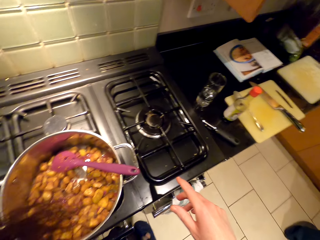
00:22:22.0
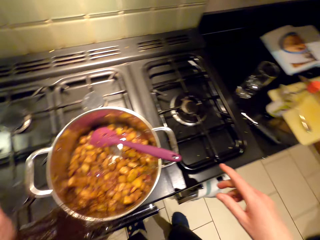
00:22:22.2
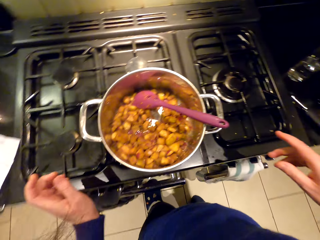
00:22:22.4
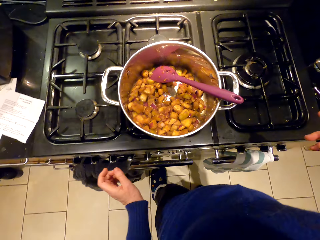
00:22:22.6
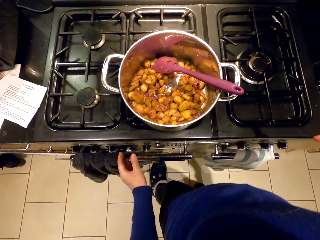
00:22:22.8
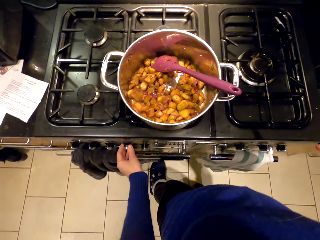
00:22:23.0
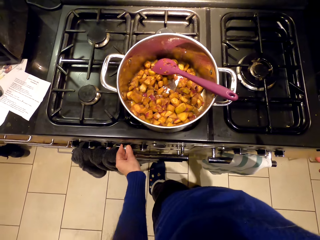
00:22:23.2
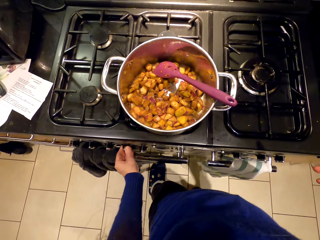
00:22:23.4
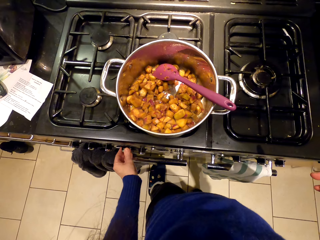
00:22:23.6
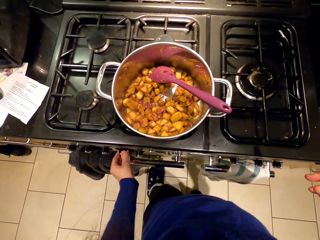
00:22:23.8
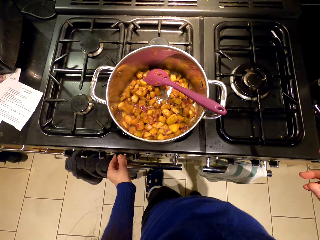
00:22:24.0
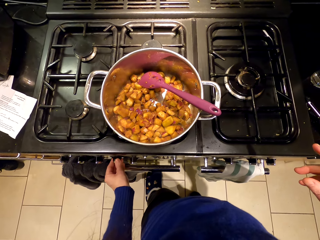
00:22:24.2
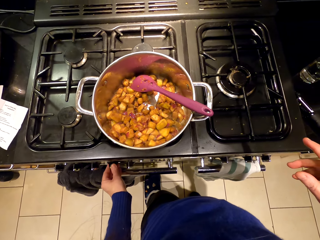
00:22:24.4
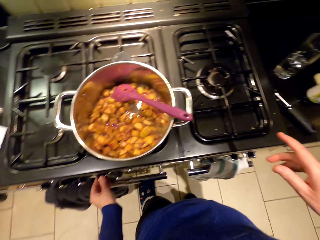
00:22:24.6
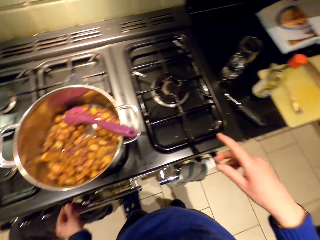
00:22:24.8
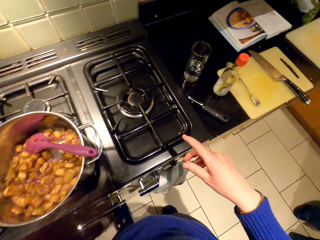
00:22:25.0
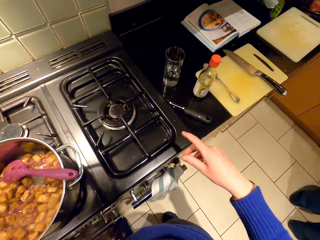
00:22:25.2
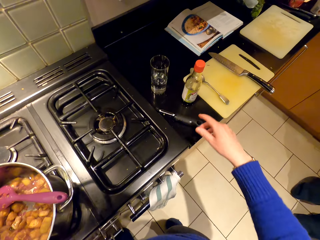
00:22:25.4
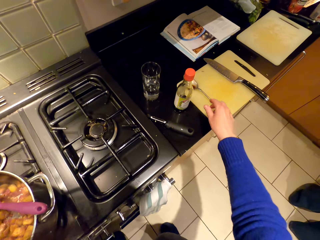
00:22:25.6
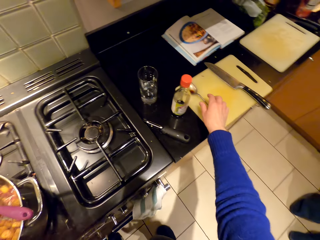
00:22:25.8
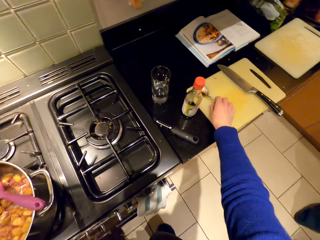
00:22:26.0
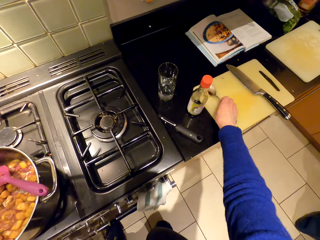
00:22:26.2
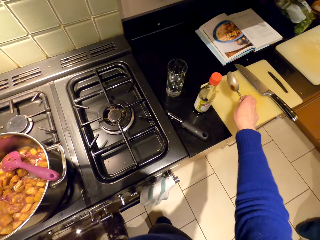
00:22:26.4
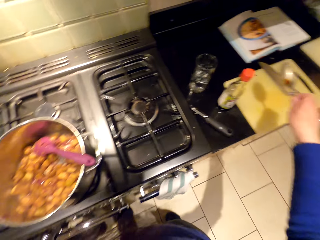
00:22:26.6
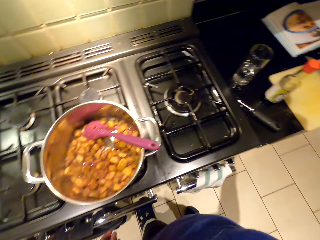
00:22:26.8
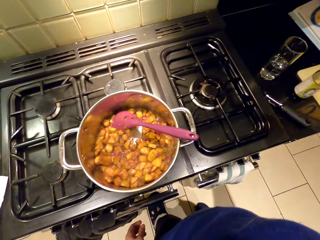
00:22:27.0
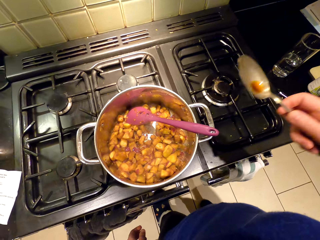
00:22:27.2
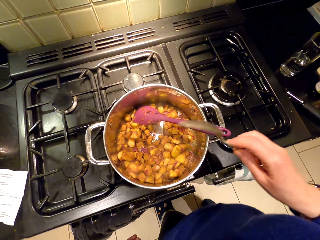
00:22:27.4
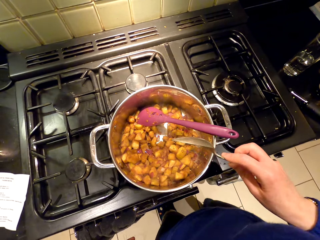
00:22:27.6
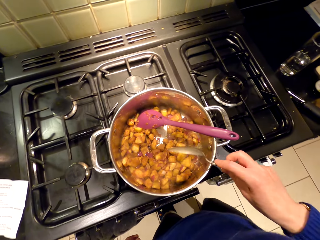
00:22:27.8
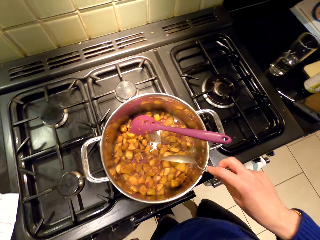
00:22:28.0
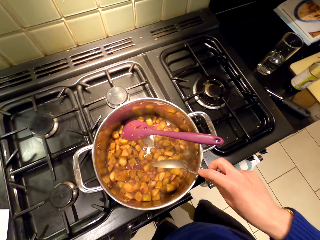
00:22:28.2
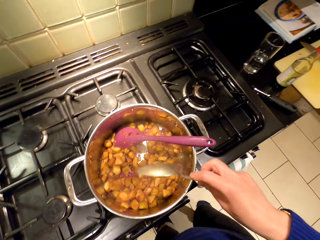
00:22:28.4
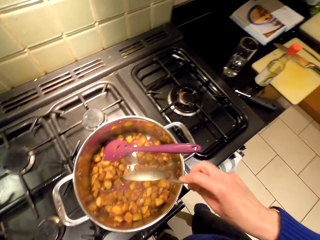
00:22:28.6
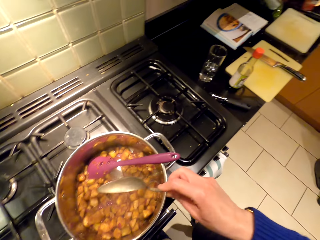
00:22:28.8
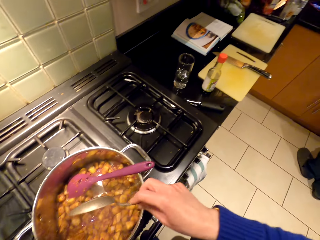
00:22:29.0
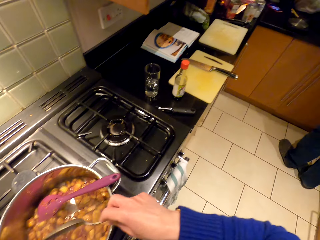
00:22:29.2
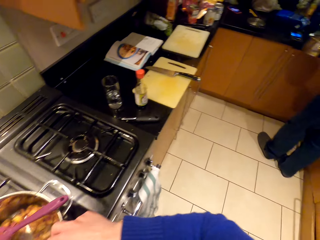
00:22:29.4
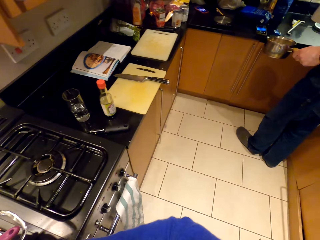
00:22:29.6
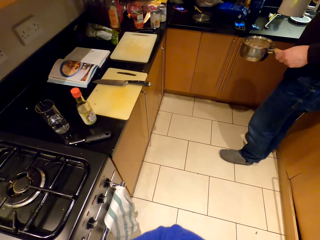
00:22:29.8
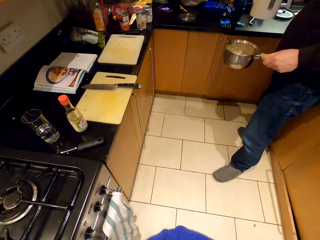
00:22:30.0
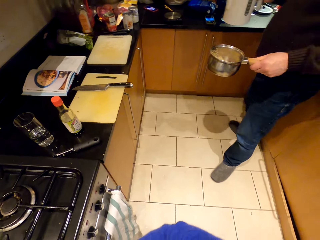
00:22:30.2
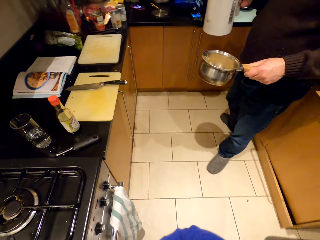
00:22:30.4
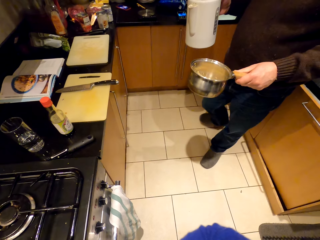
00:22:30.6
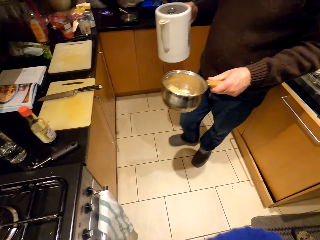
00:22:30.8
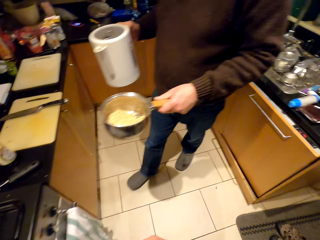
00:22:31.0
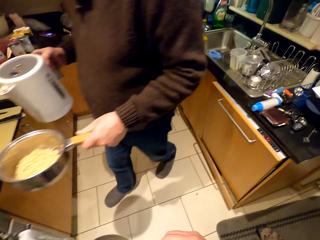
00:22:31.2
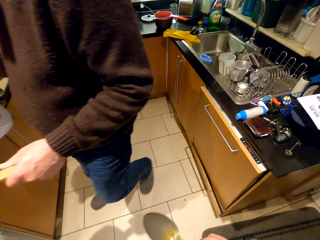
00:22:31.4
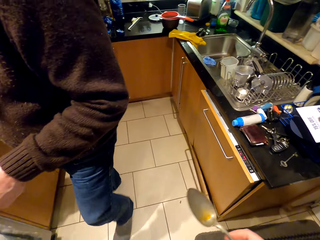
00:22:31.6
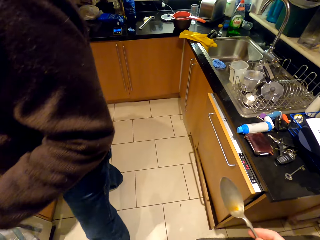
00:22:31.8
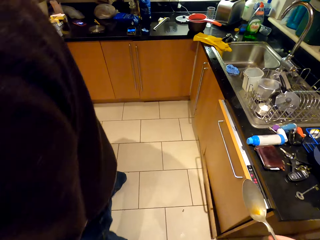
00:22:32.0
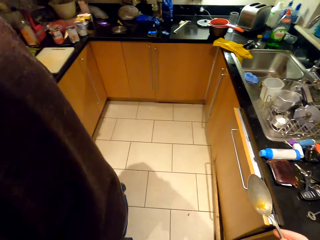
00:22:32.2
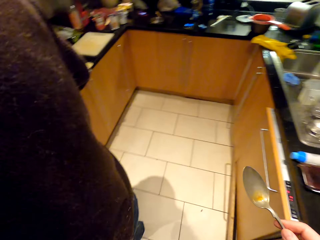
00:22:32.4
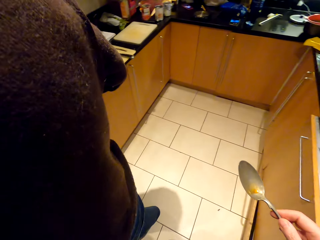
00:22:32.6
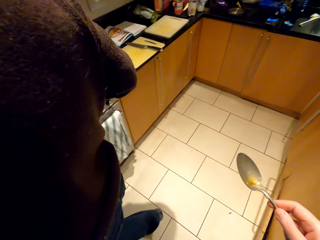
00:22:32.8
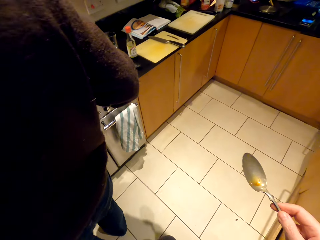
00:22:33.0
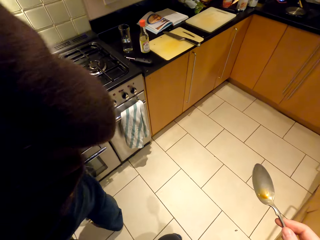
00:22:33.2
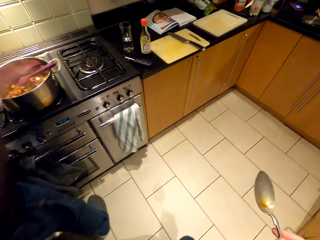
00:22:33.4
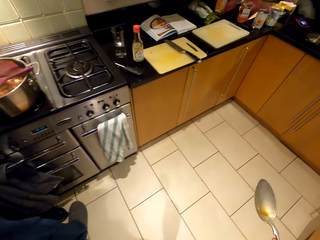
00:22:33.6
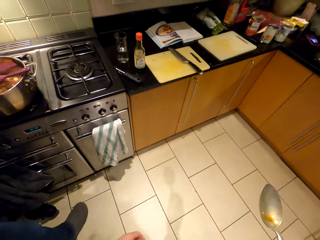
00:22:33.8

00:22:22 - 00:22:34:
The camera wearer adjusts the stove. They pick up the spoon and shake the spoon. A man carries an electric jug to the stove.

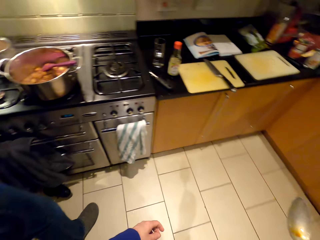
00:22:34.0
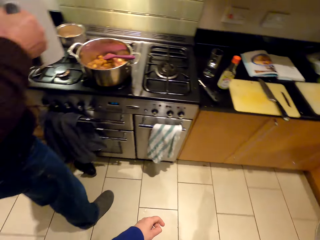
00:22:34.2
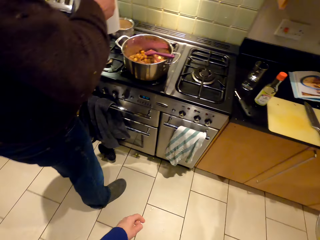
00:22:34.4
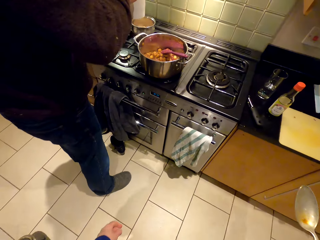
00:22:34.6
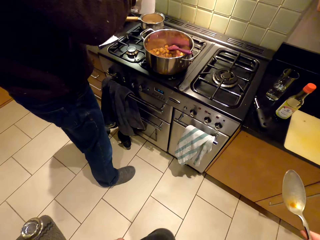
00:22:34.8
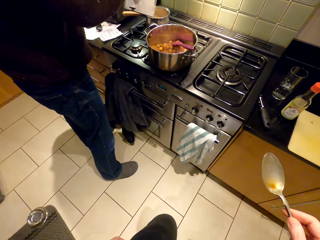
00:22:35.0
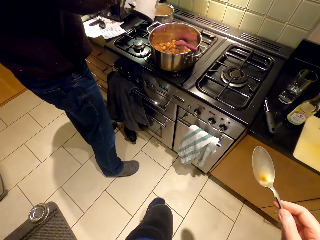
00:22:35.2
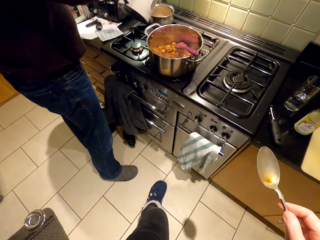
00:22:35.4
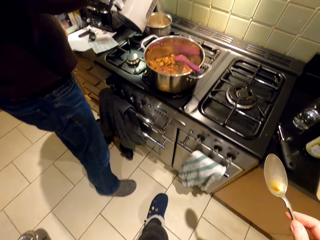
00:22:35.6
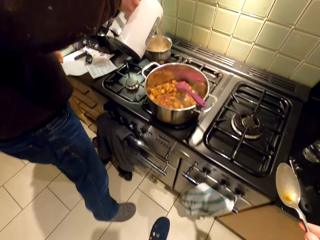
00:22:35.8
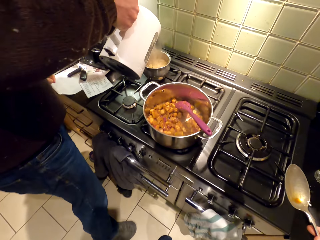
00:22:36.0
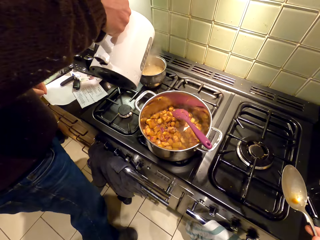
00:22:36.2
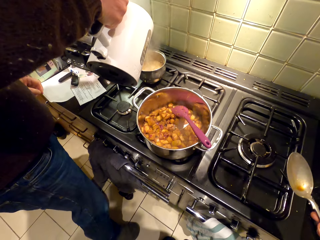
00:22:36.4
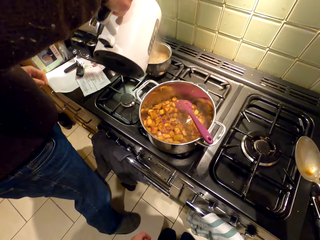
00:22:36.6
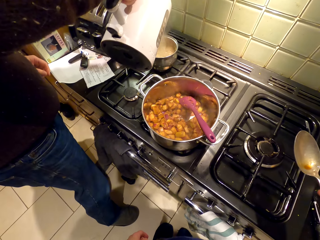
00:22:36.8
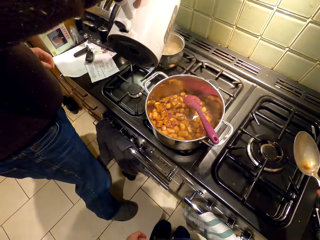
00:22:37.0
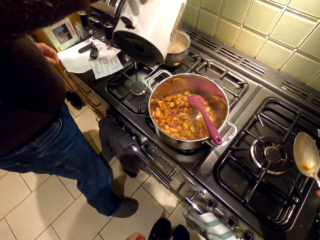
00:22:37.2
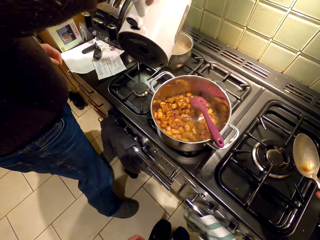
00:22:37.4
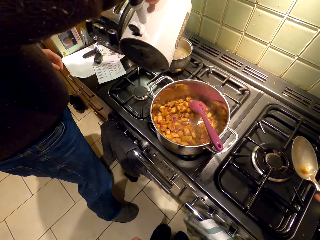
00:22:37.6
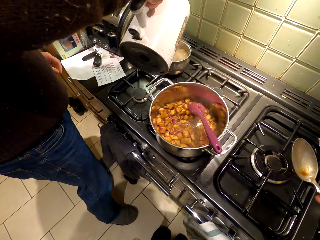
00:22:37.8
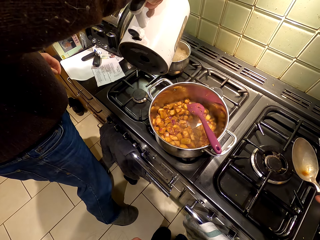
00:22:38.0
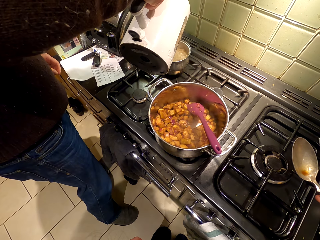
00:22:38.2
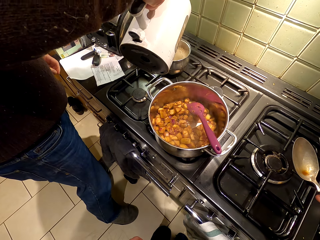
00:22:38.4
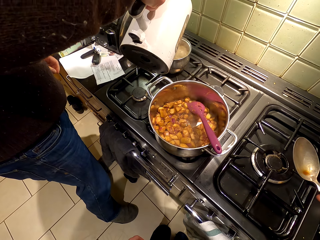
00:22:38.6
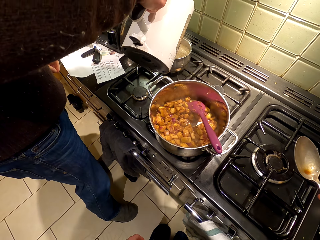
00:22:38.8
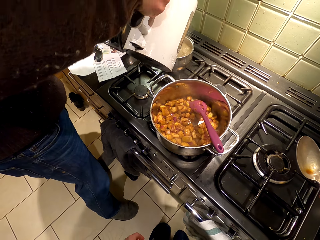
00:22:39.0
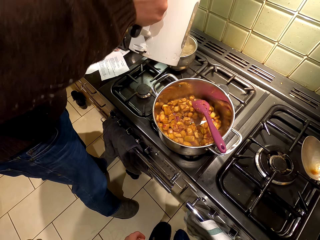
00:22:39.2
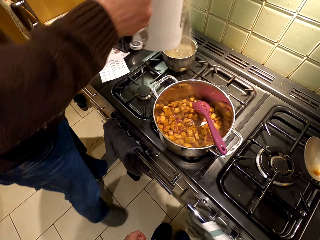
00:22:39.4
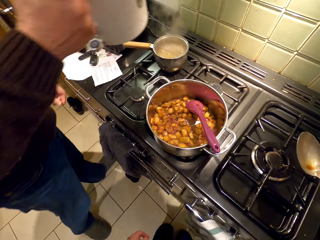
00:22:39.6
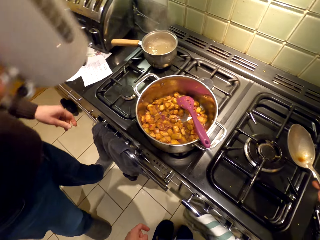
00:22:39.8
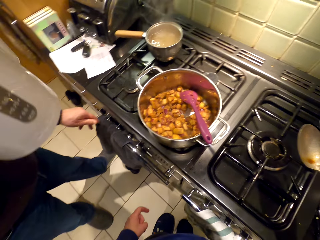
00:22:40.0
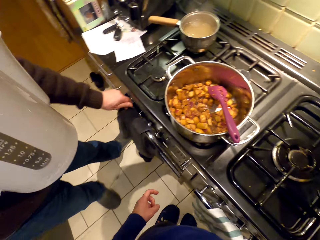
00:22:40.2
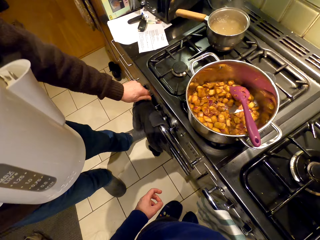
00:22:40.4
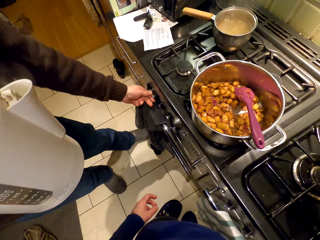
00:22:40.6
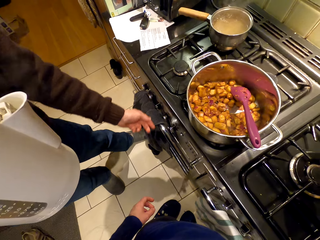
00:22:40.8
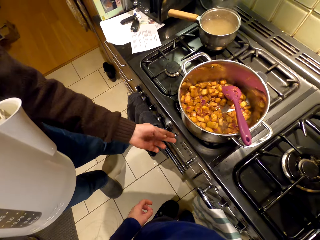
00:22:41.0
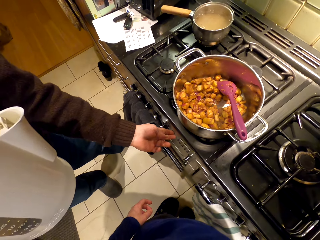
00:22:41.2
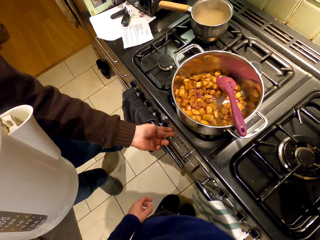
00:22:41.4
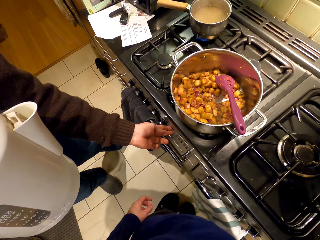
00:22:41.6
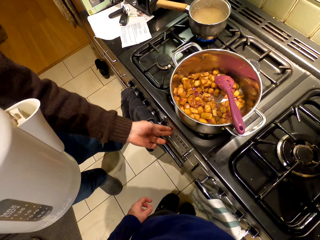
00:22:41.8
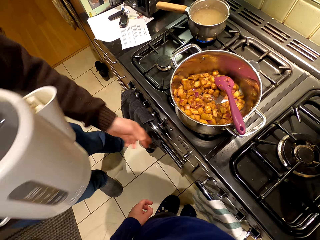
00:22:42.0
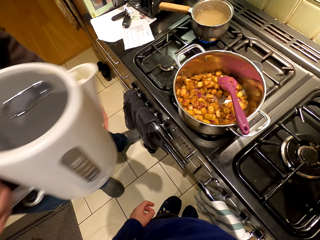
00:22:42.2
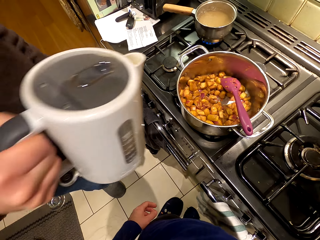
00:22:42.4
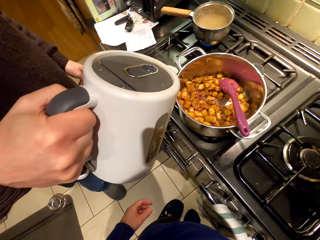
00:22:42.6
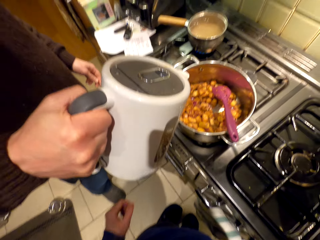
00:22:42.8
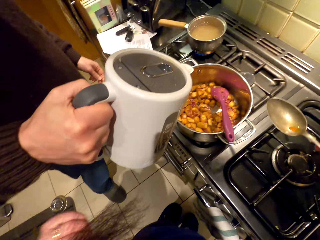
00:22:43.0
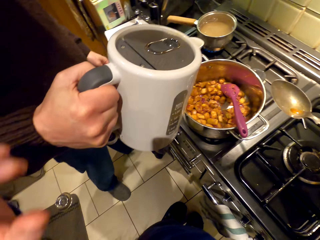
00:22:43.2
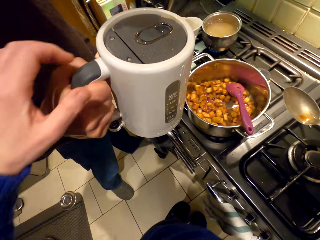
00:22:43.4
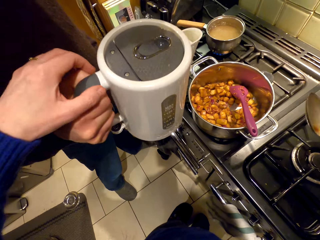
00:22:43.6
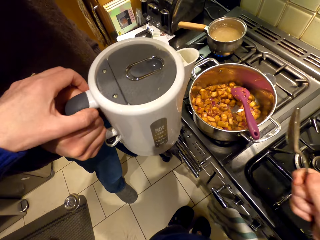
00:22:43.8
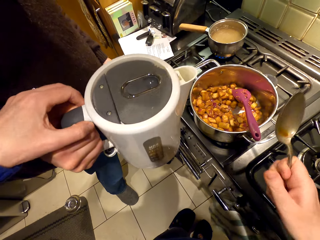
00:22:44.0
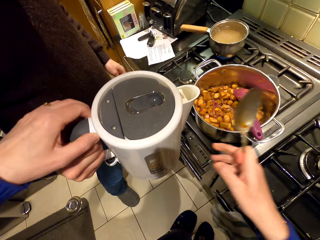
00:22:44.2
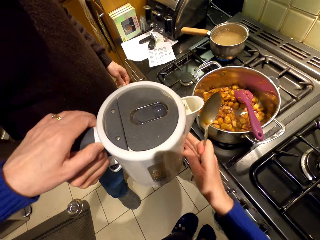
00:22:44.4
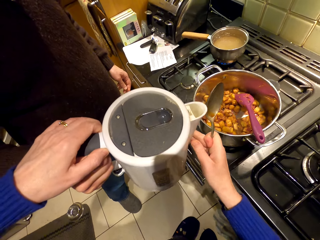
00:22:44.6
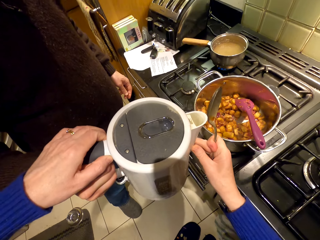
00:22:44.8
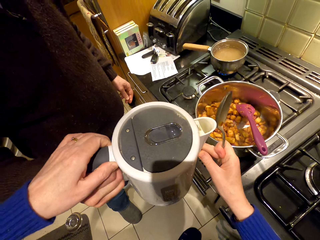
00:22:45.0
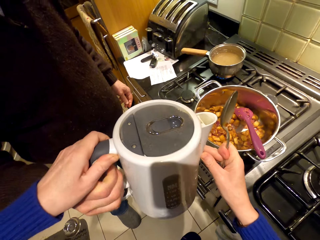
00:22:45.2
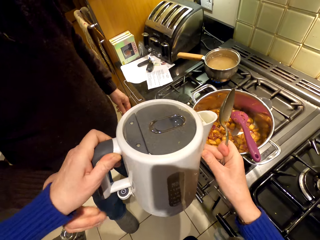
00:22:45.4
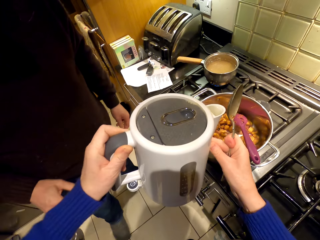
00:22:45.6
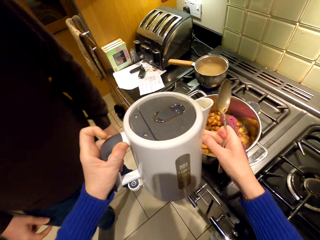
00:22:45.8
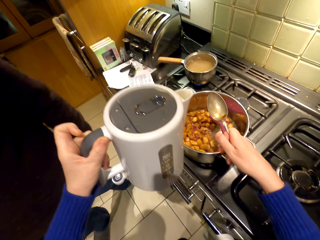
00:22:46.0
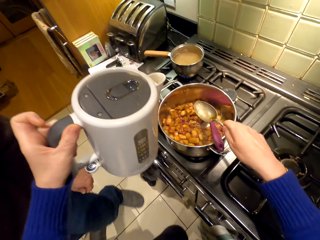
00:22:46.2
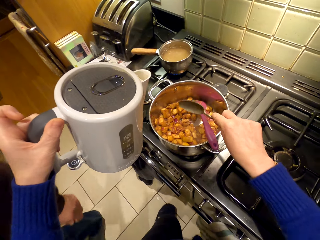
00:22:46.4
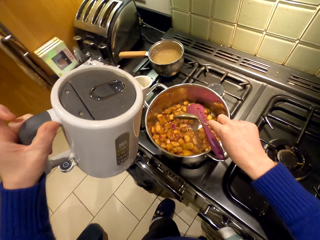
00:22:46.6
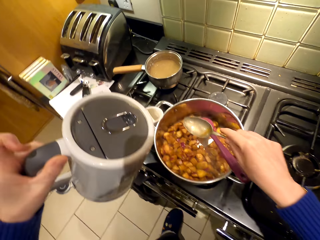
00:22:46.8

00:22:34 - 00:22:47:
The man pours hot water in a small cooking pot. He adjusts the stove. The camera wearer picks up the electric jug. The man passes the electric jug to the camera wearer. He walks around the room.
